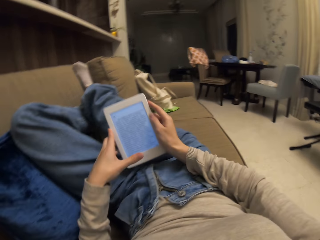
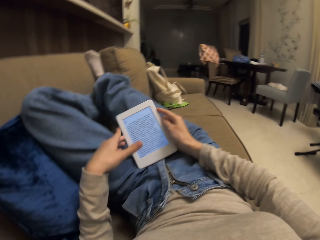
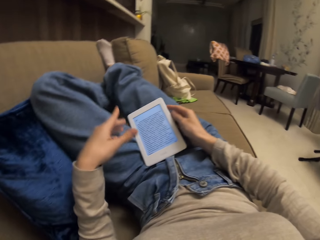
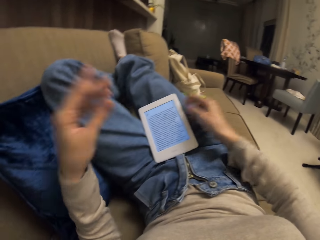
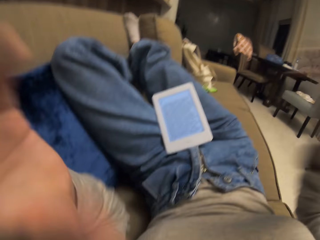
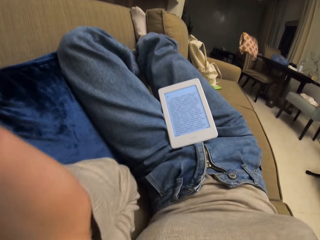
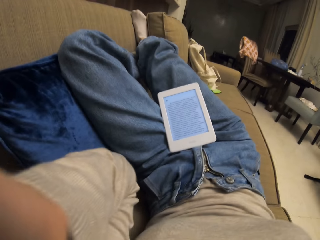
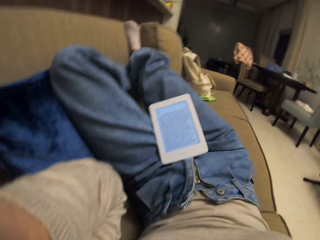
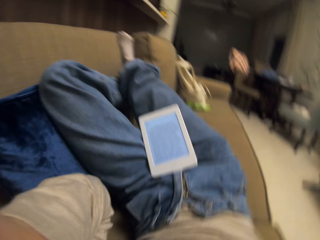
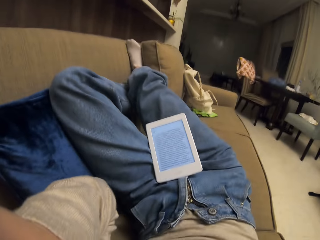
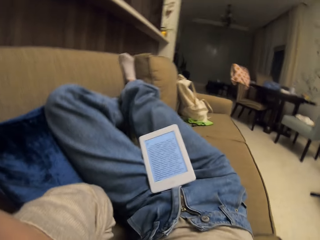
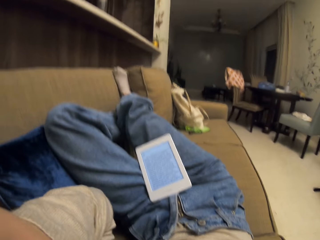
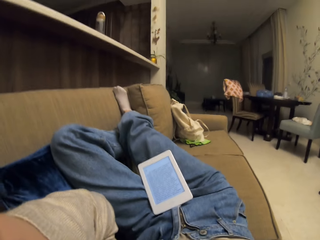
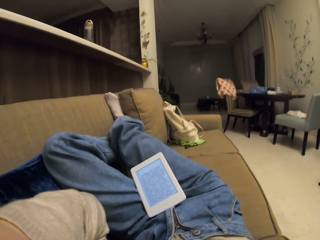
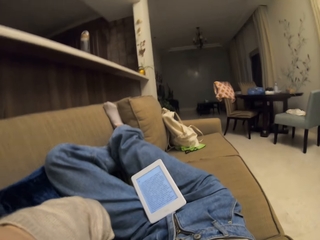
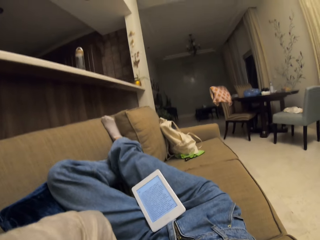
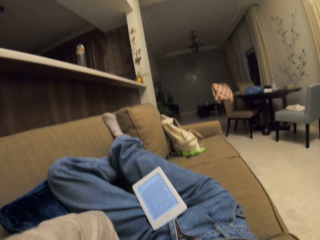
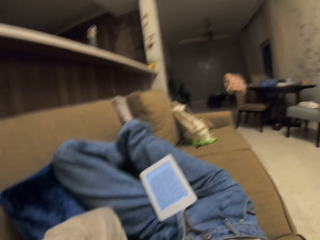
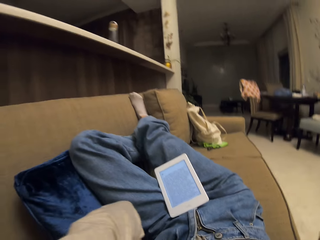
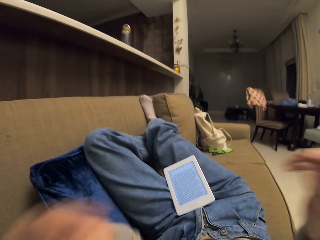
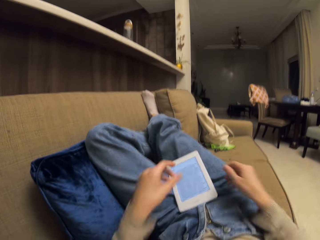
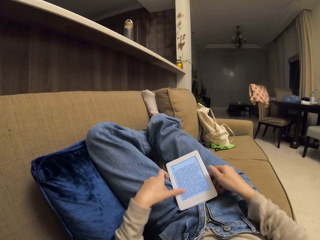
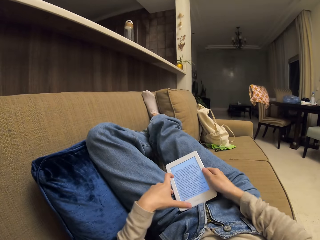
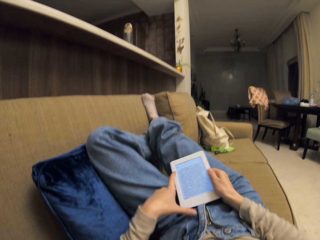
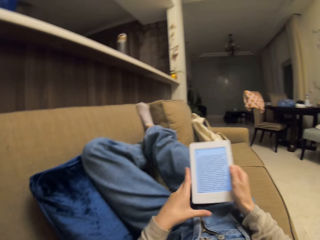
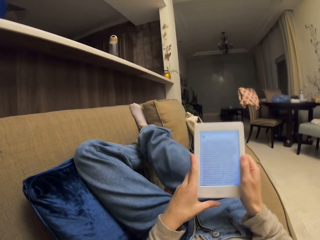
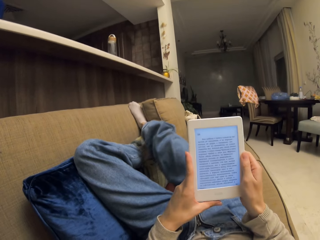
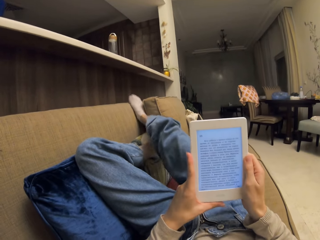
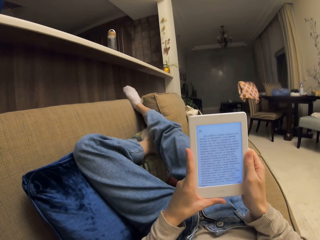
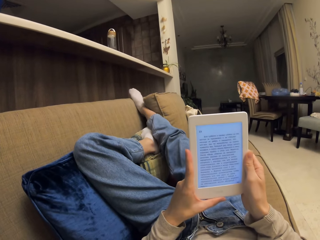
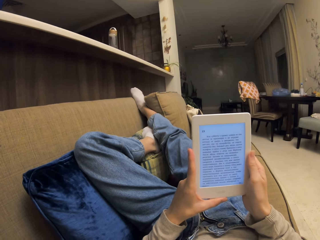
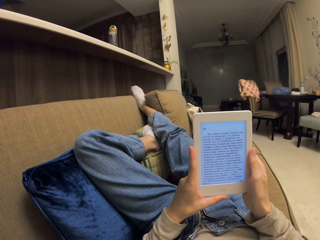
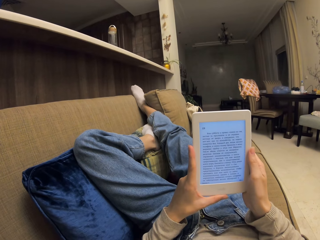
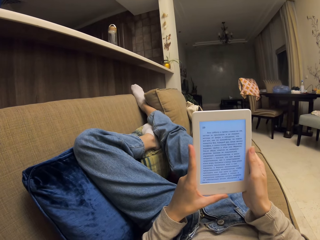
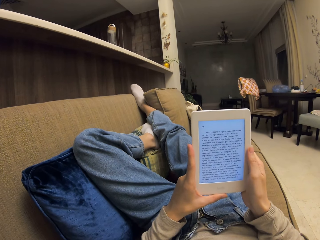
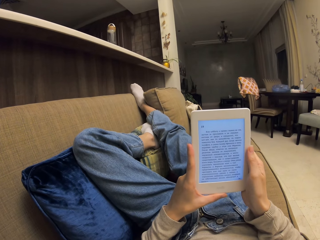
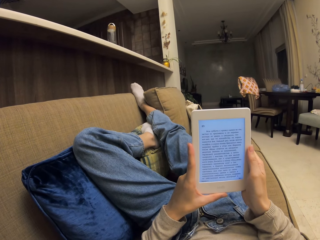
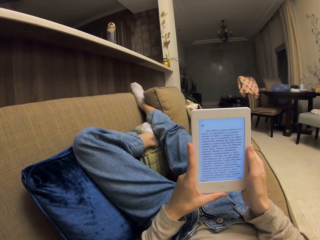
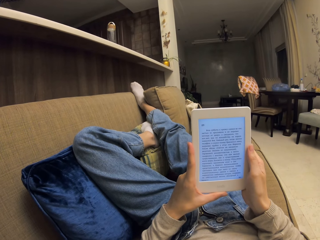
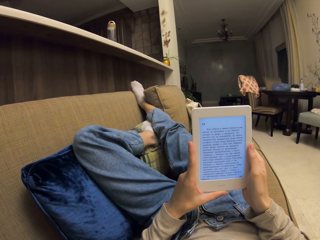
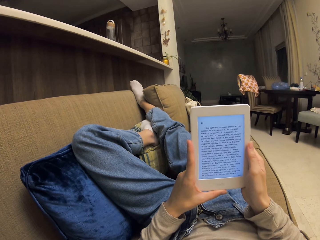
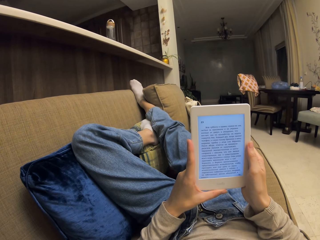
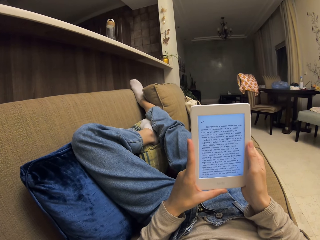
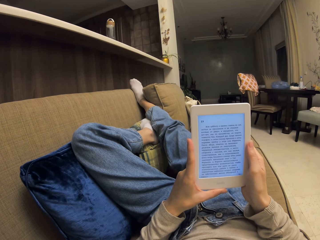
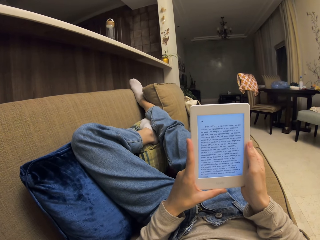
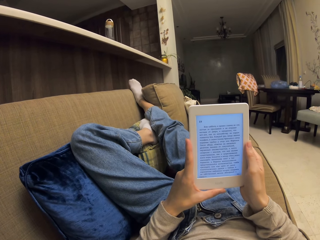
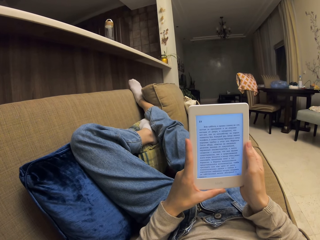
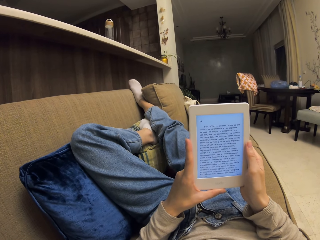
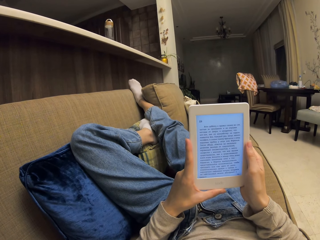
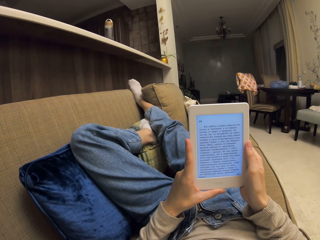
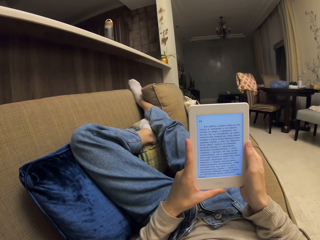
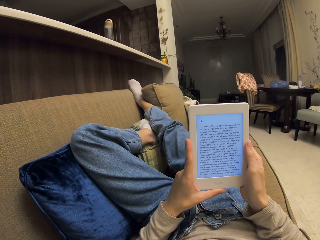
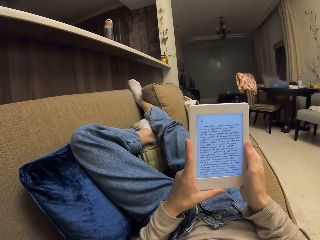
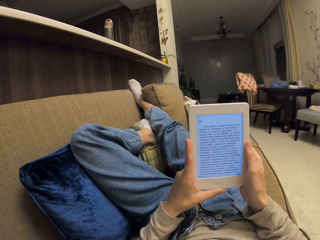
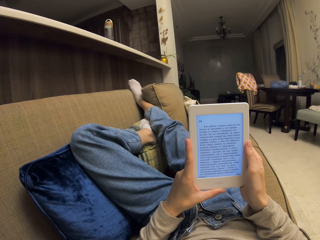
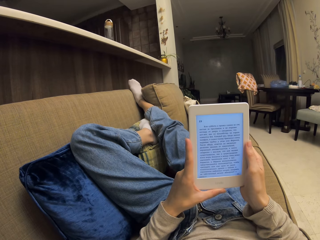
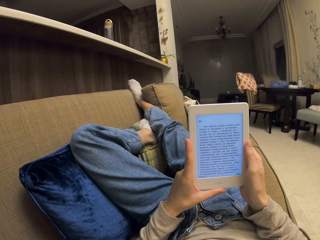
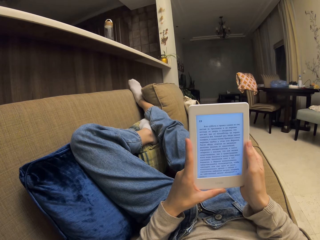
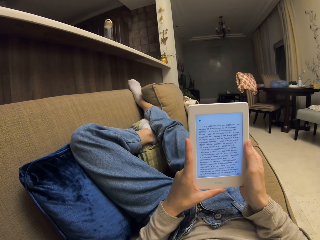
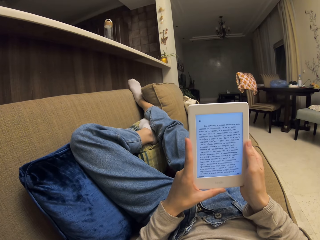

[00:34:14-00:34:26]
The camera wearer places the tablet on his lap. He prepares the camera on the forehead. He picks up the tablet. He reads on the tablet.

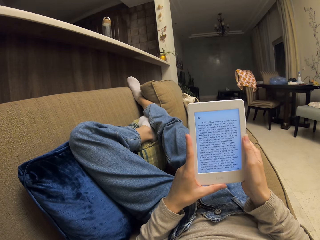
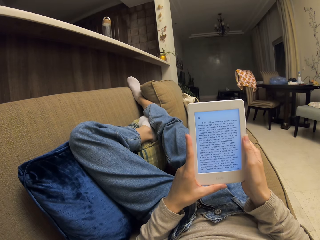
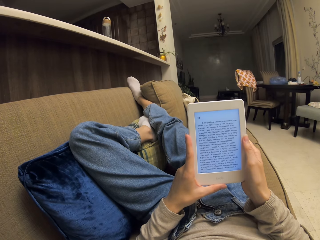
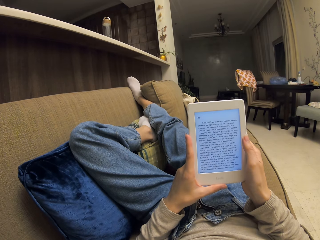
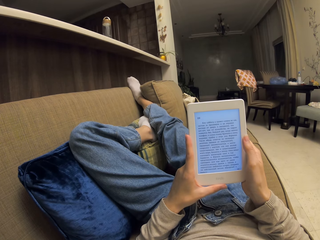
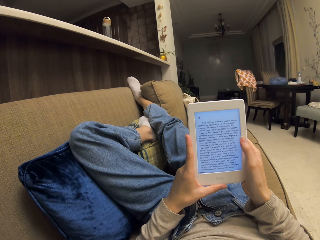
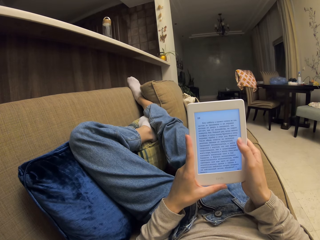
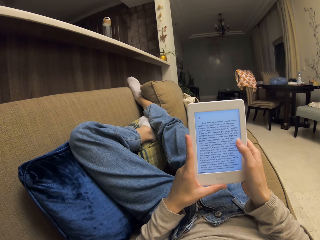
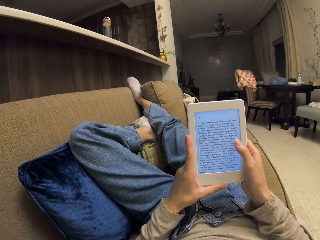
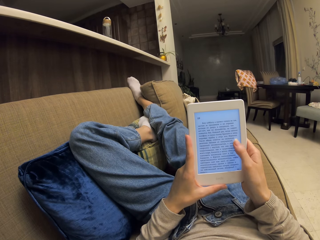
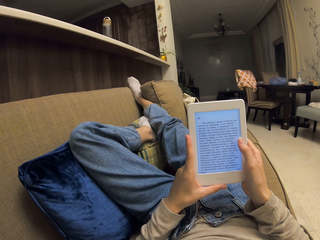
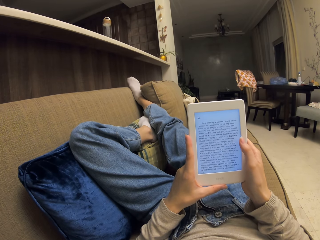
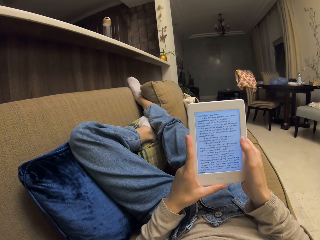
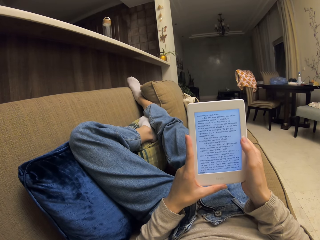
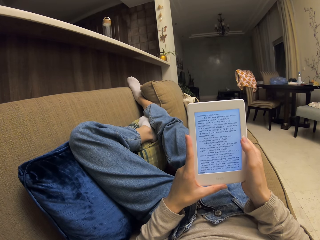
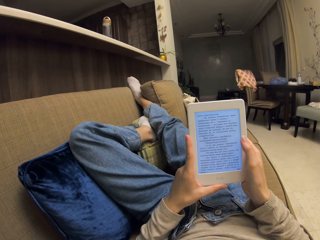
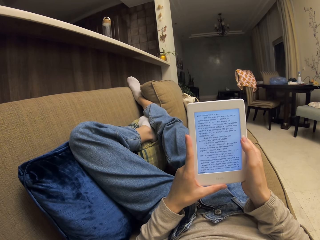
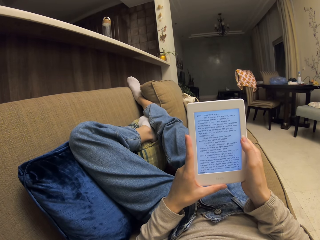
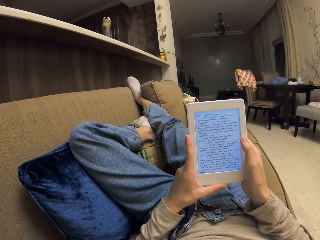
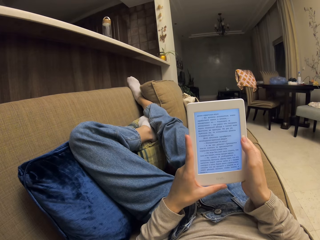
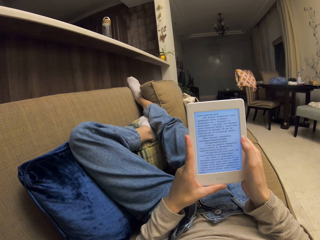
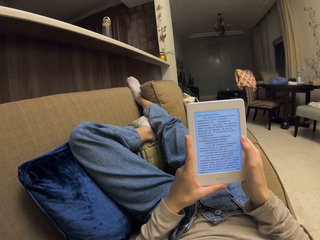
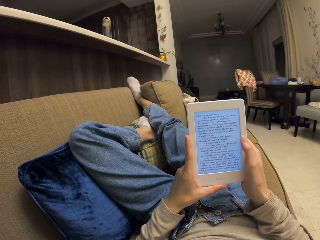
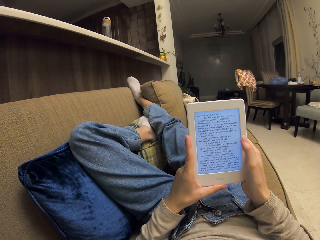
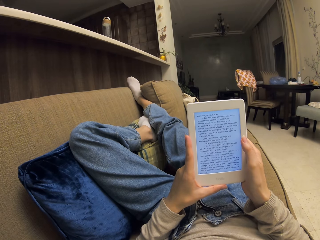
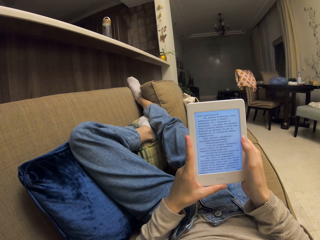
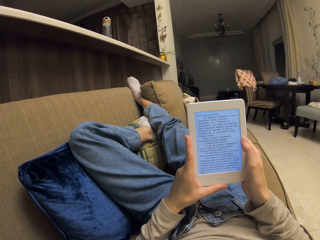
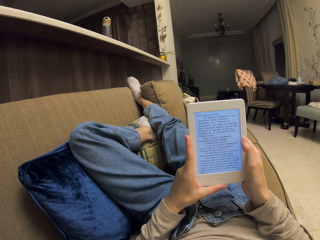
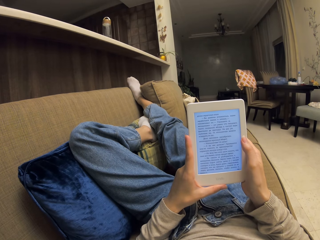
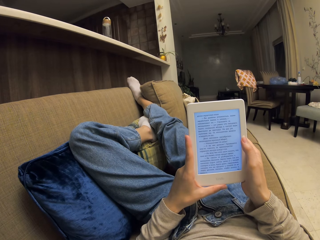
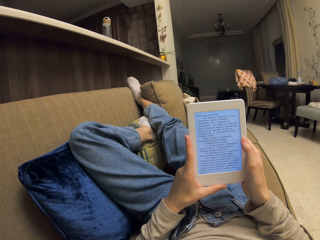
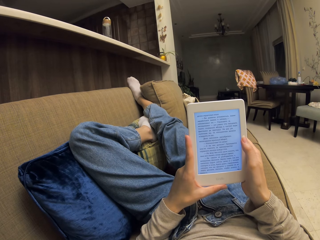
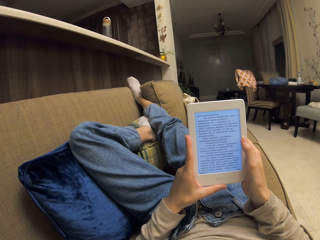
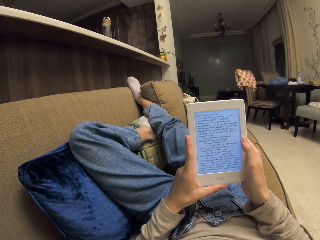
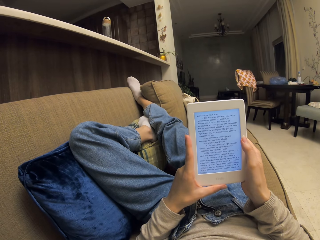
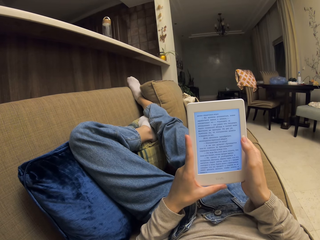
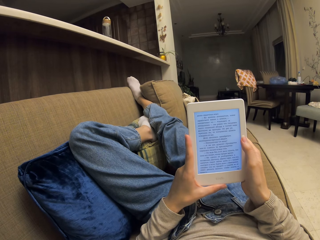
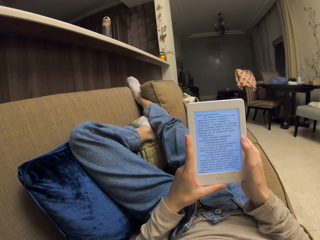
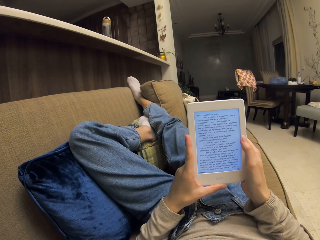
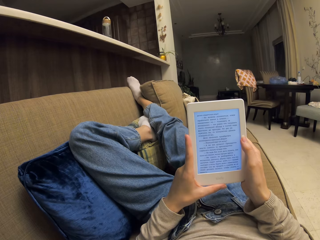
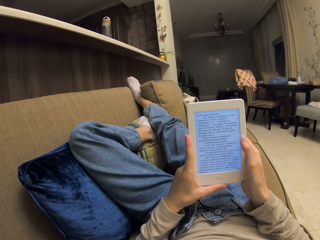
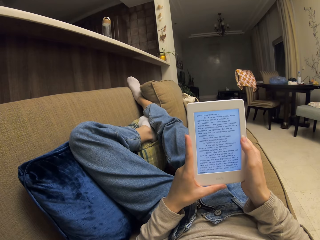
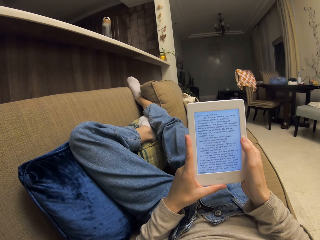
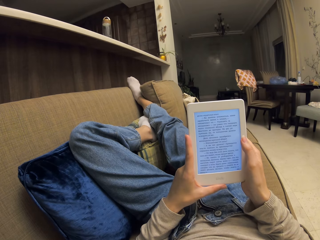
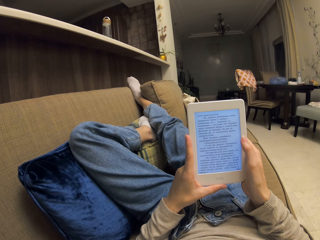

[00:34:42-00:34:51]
The camera wearer scrolls up the screen. They read on the tablet.
